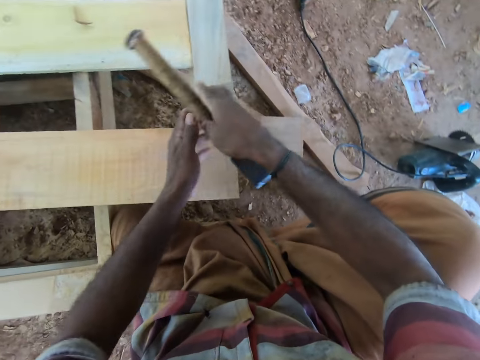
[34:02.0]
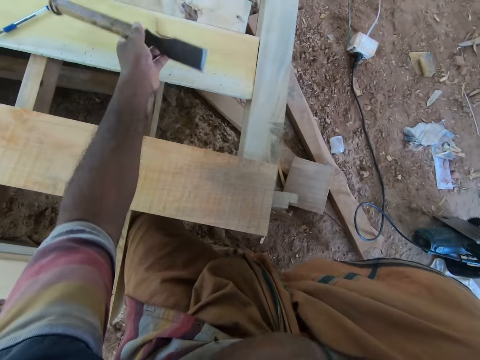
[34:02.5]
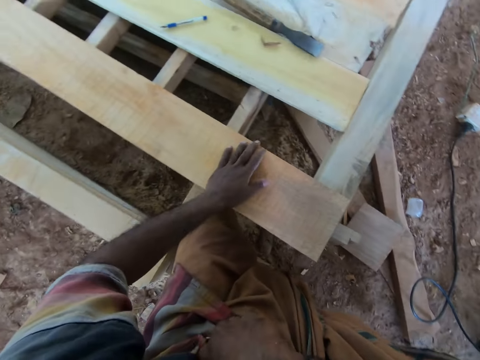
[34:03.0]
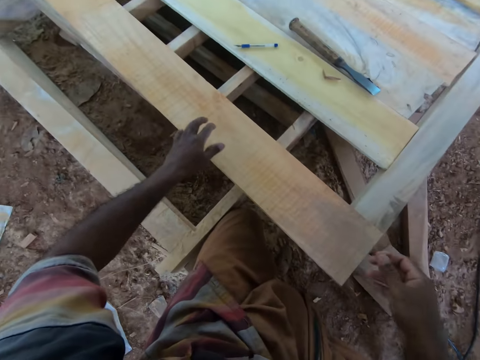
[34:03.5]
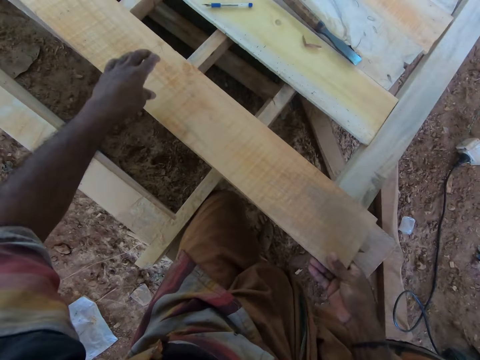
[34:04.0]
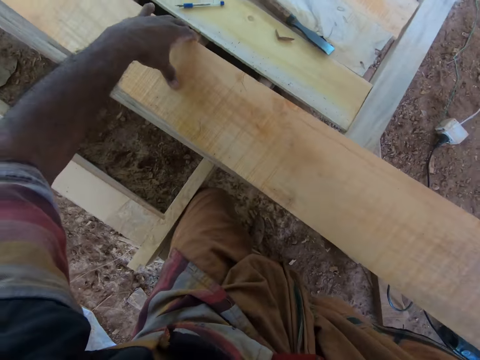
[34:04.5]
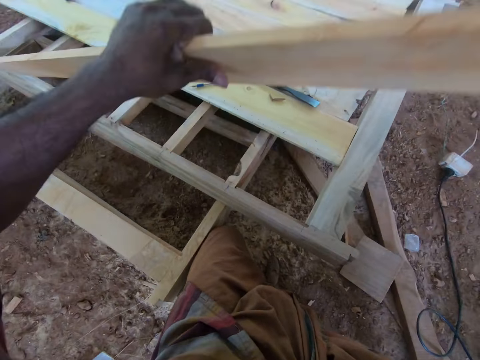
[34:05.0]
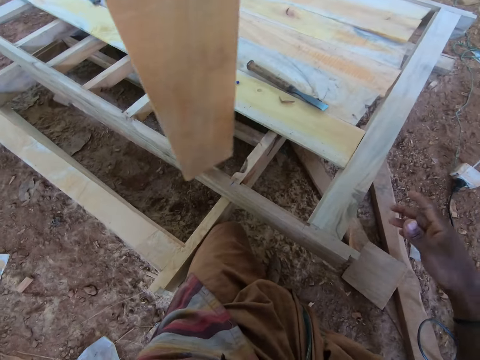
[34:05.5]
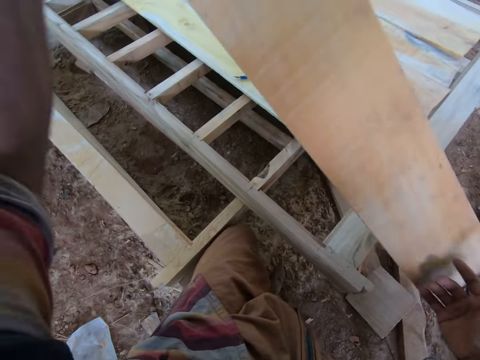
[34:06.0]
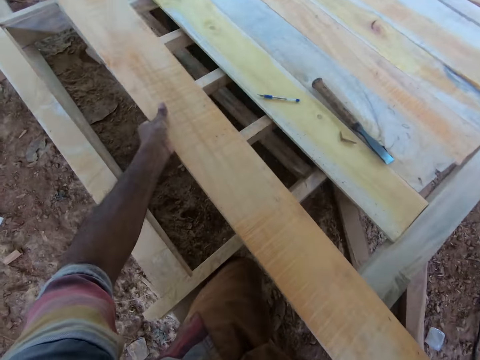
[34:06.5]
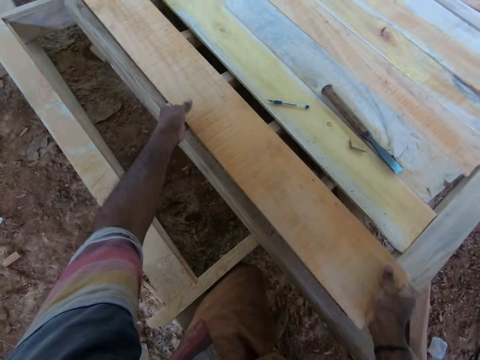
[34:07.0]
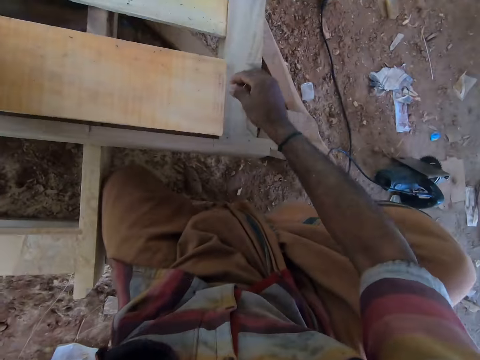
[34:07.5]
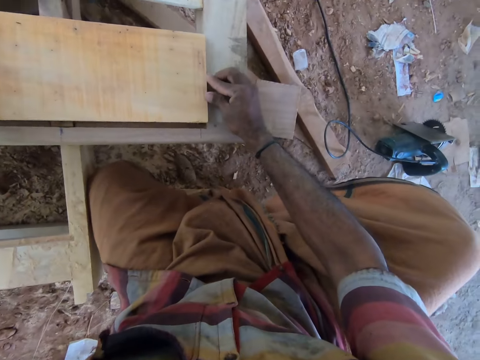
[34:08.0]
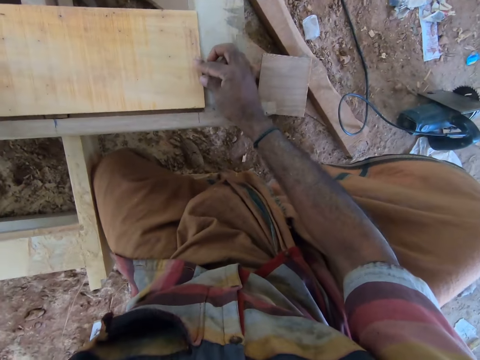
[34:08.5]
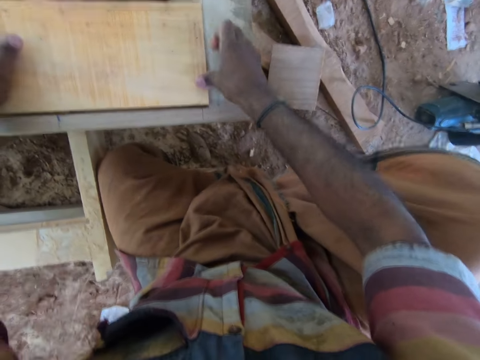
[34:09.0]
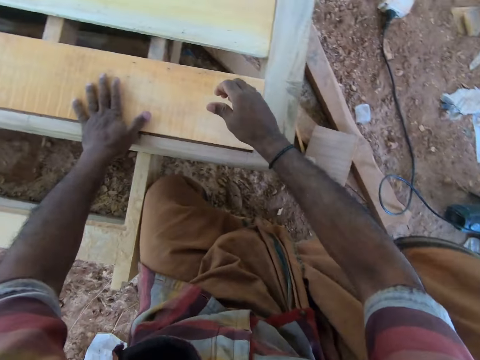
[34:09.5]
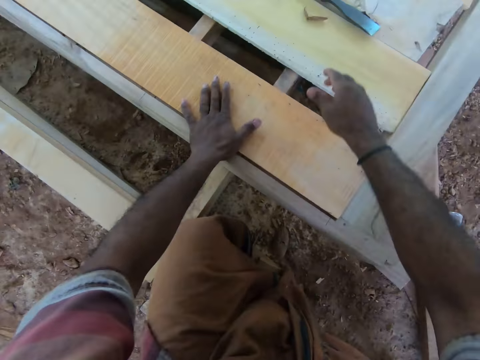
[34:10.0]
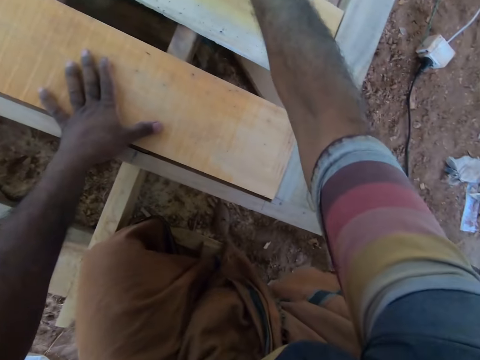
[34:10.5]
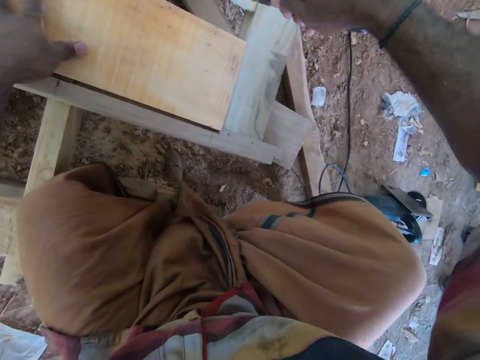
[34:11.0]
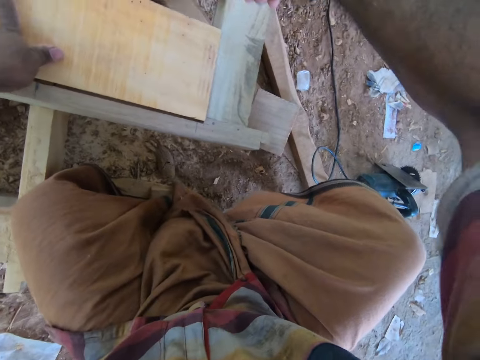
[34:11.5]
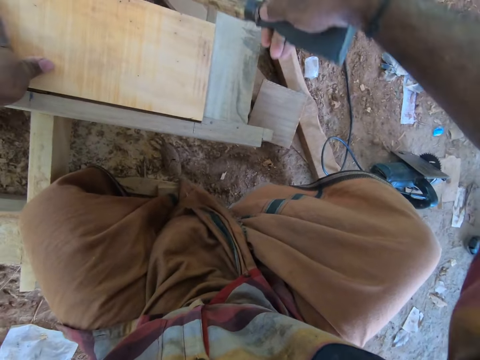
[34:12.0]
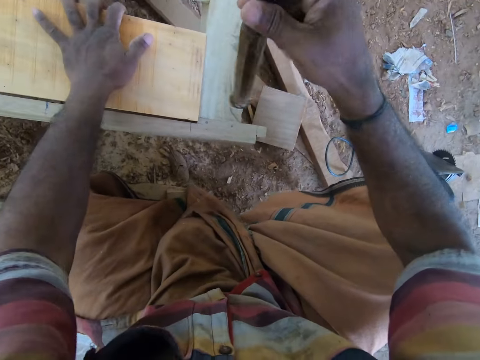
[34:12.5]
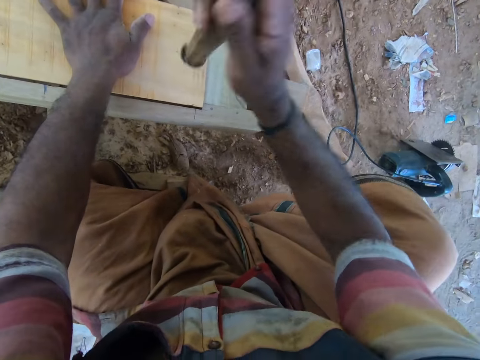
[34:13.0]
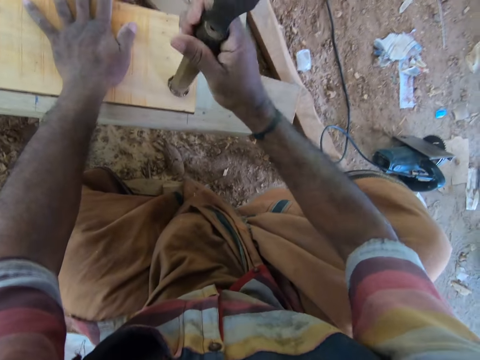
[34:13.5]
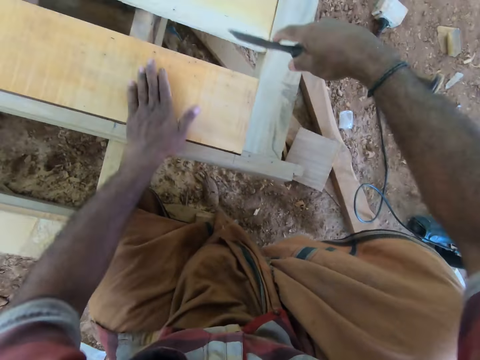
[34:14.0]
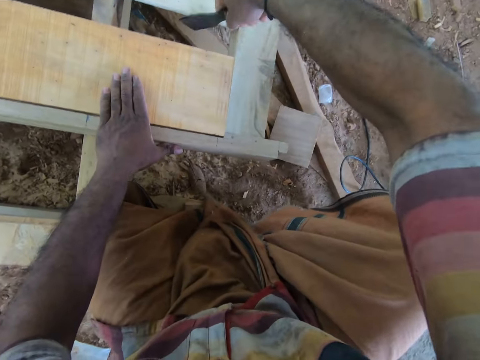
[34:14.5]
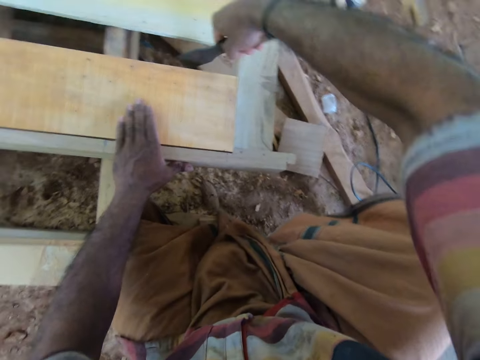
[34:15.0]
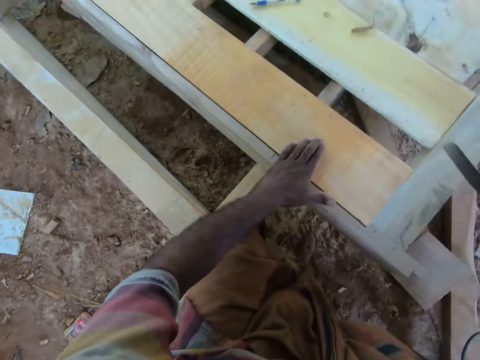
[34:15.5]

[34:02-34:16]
The camera wearer passes the chisel from his right hand to his left hand. He drops the chisel on the wooden platform with his left hand. He picks the piece of wood from the wooden platform with both hands. He turns the wood. He drops the piece of wood on the wooden platform with both hands. He hits the piece of wood with his right hand. He picks the chisel from the wooden platform with his right hand. He hits the piece of wood with the chisel in his right hand.

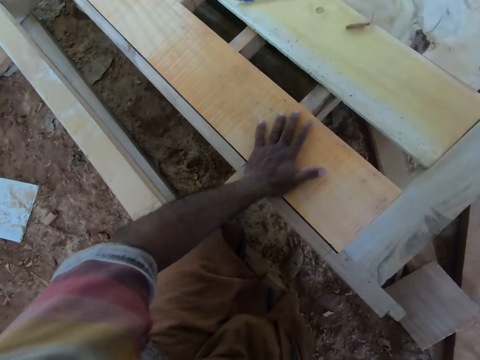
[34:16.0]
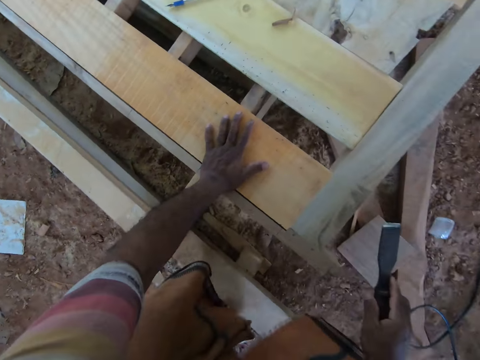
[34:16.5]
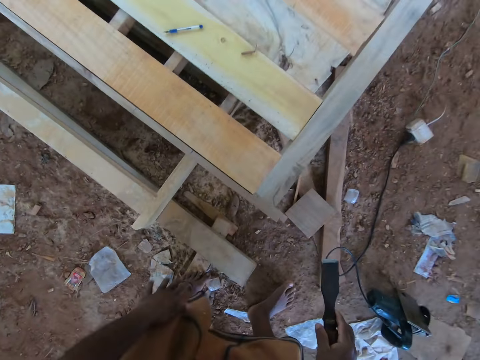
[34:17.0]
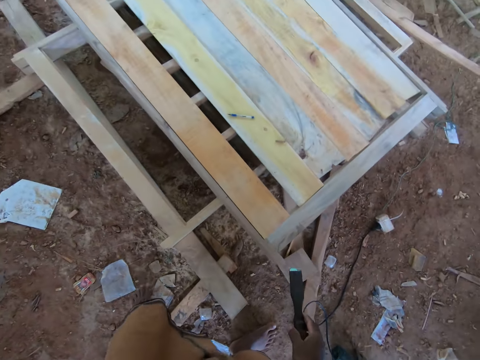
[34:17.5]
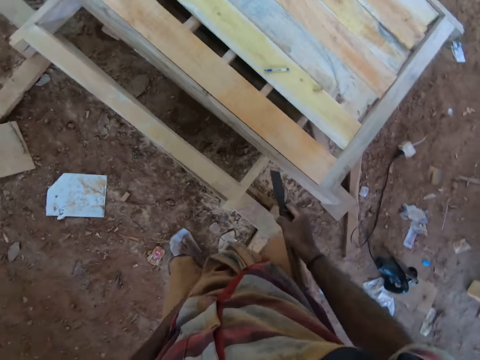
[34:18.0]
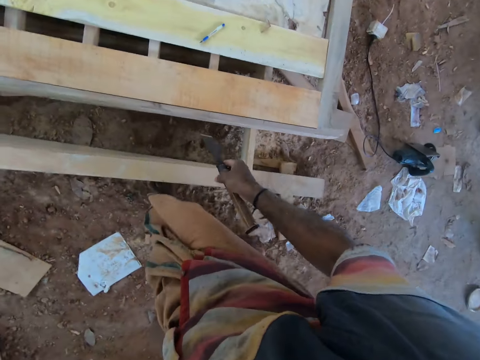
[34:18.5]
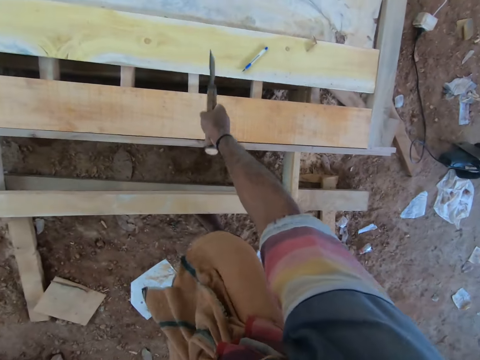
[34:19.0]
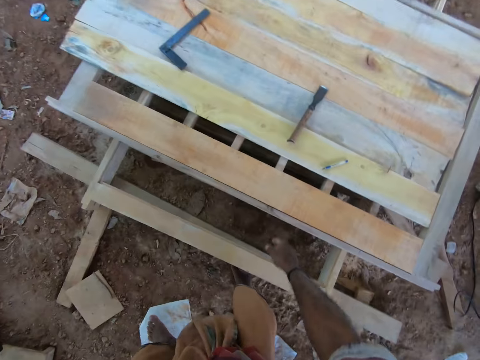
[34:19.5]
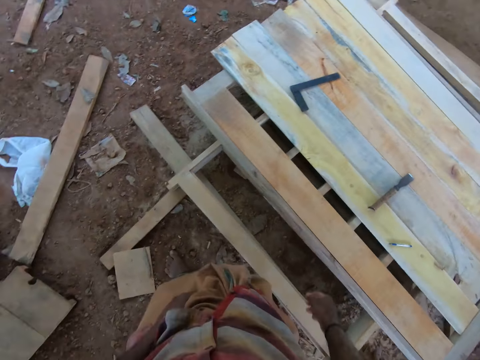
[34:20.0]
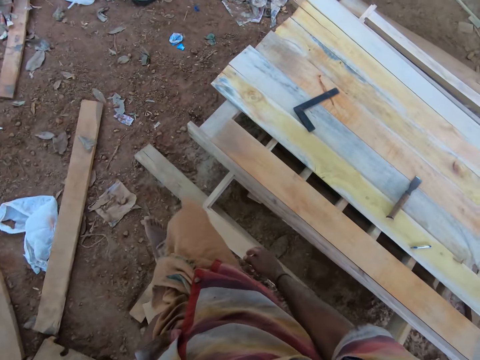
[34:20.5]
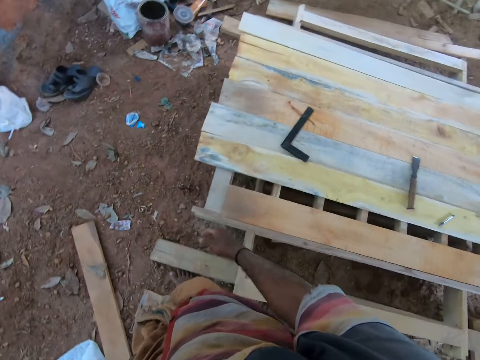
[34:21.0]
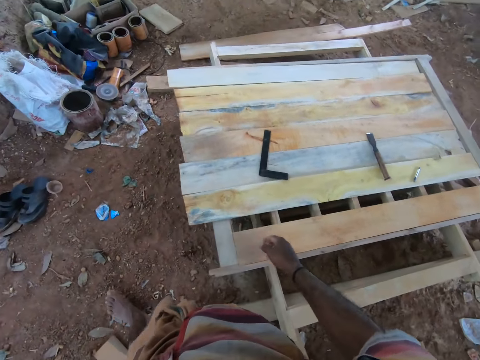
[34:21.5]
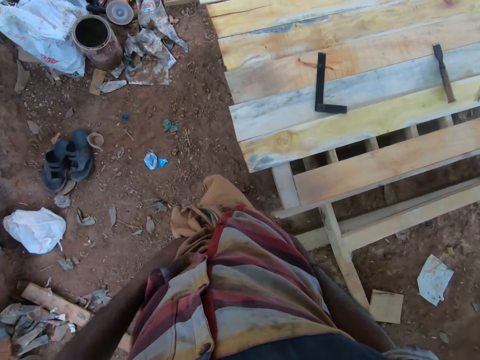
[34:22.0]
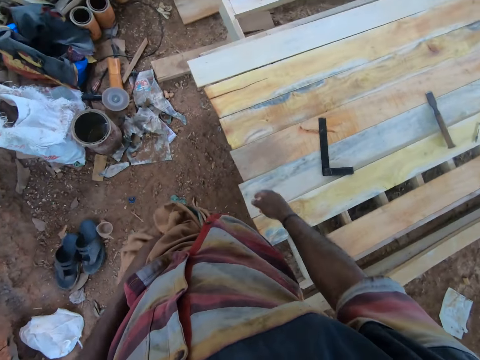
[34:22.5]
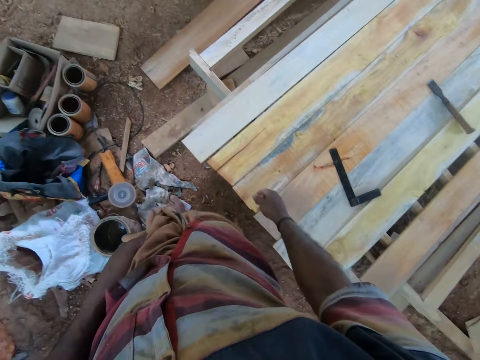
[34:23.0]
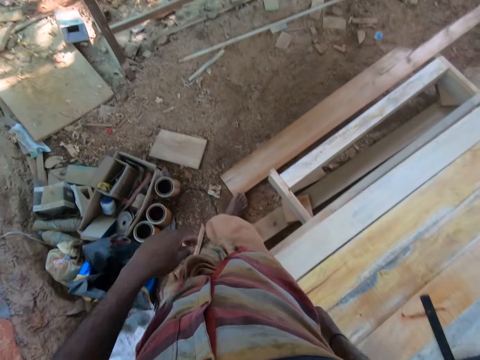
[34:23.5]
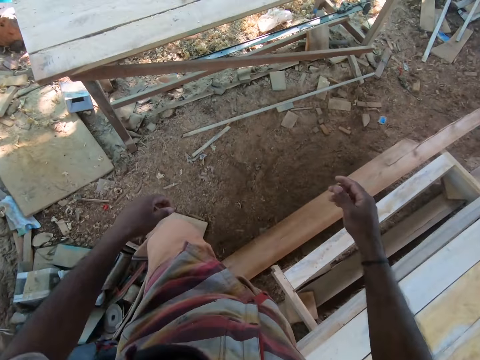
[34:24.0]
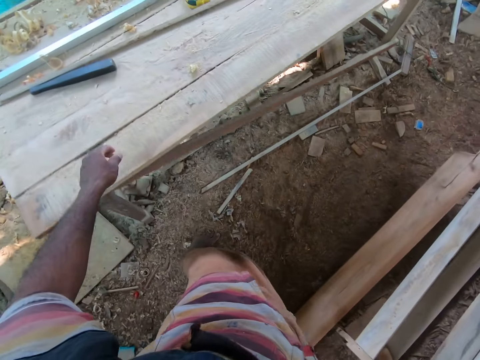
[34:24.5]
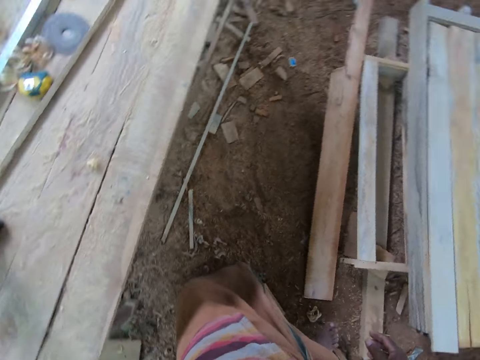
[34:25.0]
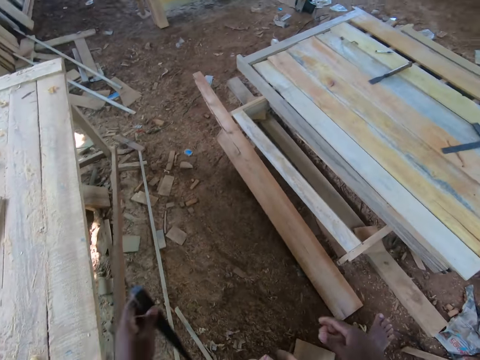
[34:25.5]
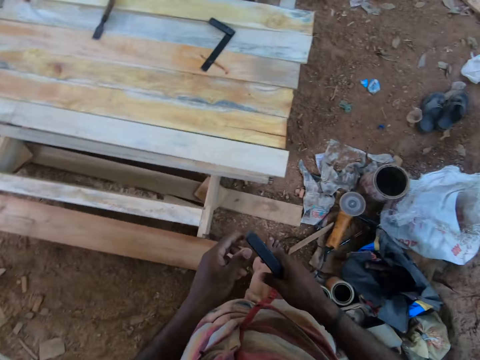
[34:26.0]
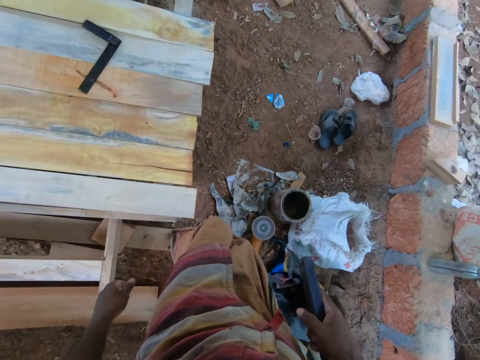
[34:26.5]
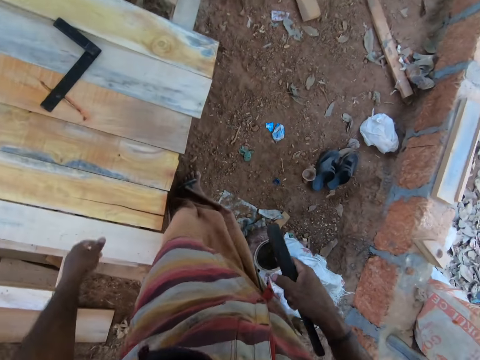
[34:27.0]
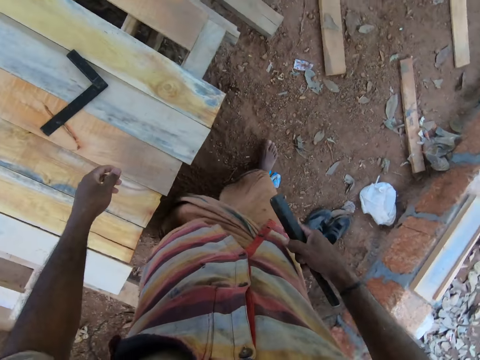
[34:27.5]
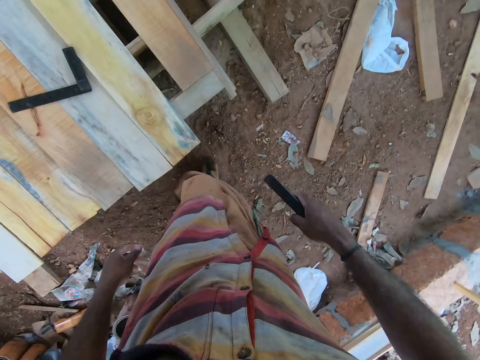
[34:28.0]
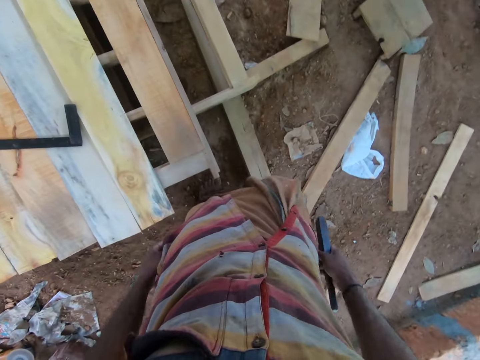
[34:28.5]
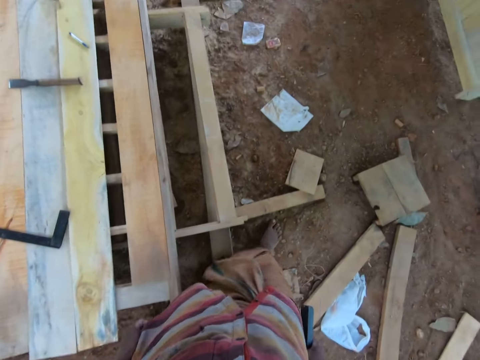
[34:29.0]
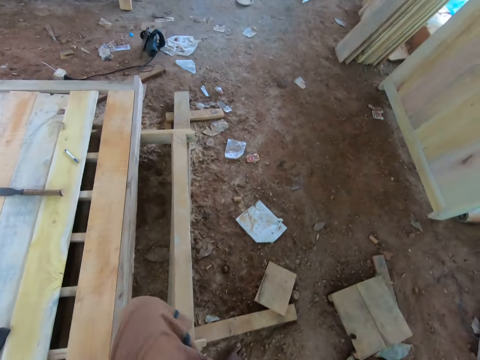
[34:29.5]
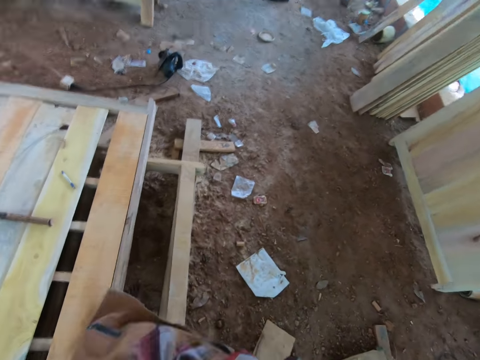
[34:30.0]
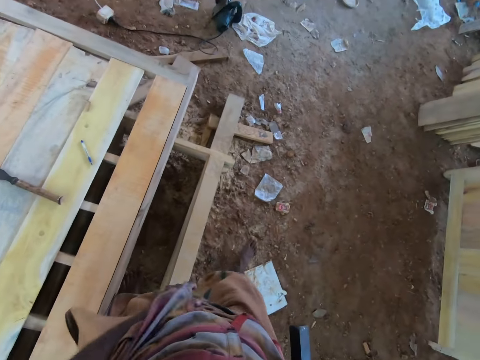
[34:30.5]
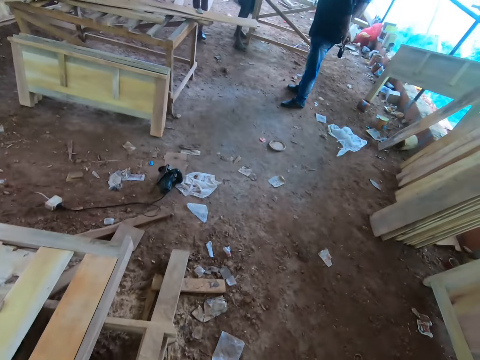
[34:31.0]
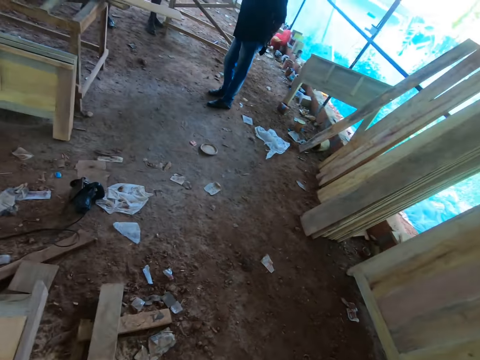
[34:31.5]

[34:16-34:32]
The camera wearer walks. He drops the chisel on the wooden platform with his right hand. He walks. He picks a flat bar from the table with his left hand. He passes the flat bar from his left hand to his right hand. A man interacts with the camera wearer. The camera wearer walks and talks.
